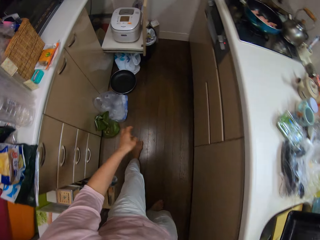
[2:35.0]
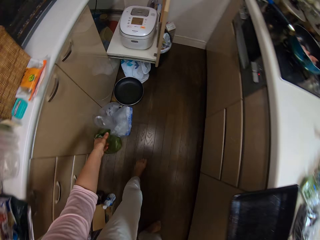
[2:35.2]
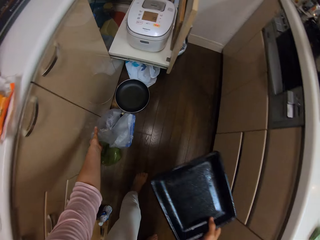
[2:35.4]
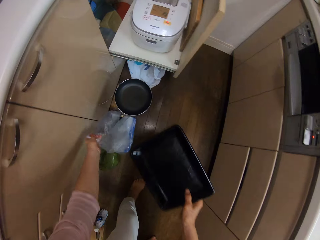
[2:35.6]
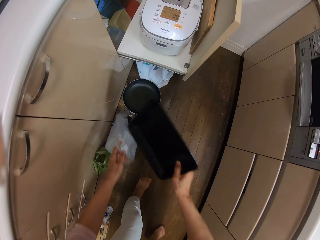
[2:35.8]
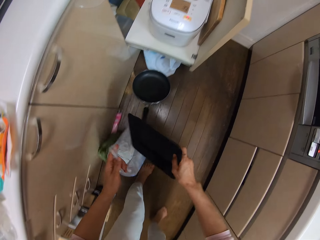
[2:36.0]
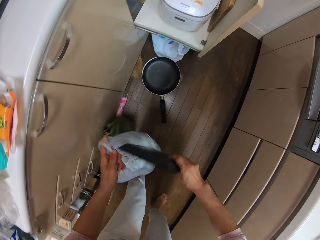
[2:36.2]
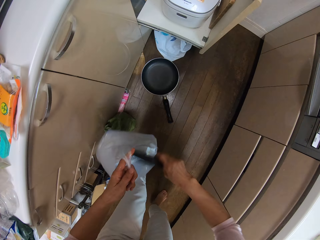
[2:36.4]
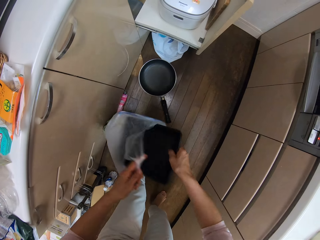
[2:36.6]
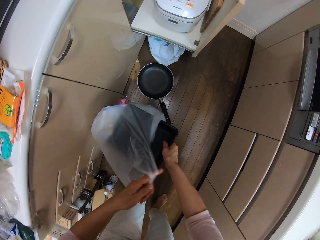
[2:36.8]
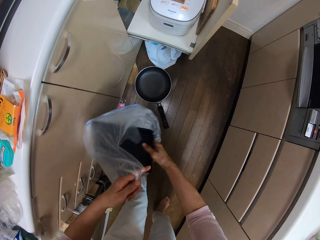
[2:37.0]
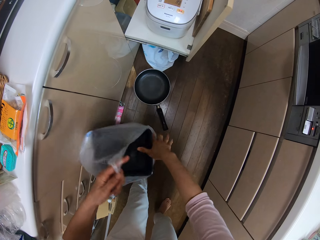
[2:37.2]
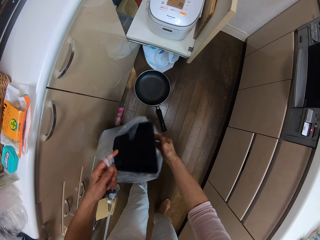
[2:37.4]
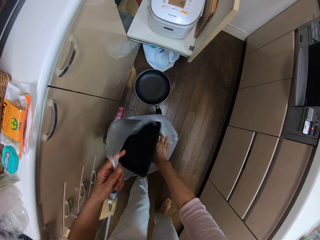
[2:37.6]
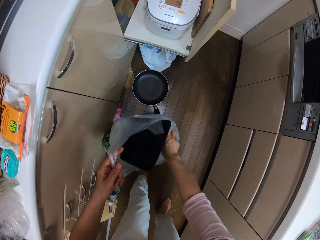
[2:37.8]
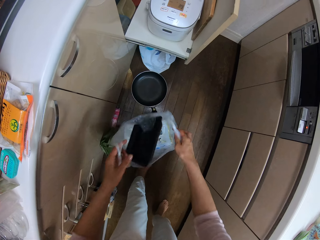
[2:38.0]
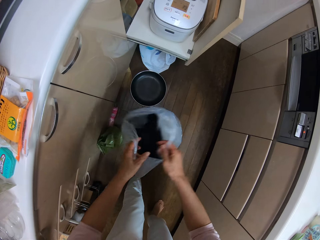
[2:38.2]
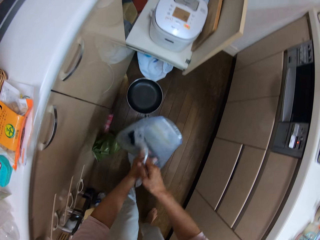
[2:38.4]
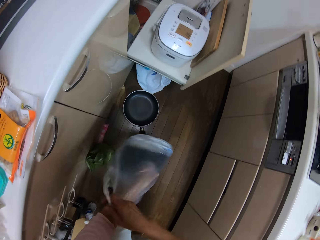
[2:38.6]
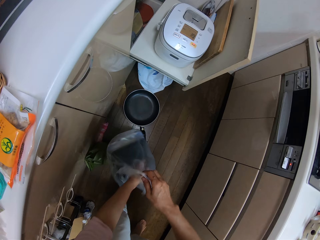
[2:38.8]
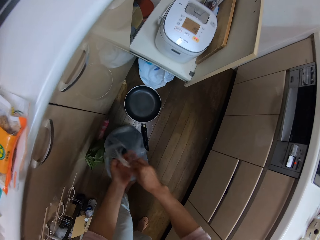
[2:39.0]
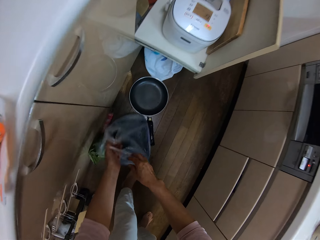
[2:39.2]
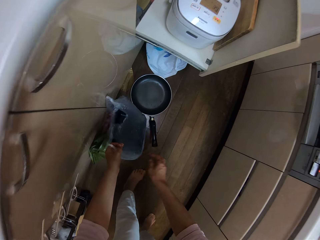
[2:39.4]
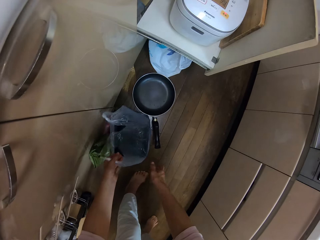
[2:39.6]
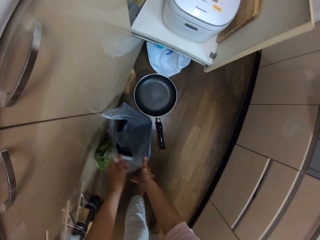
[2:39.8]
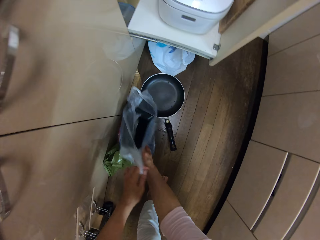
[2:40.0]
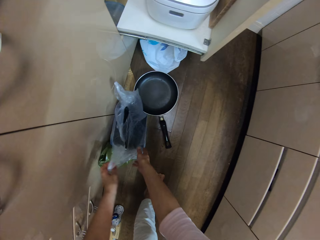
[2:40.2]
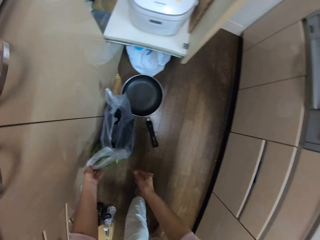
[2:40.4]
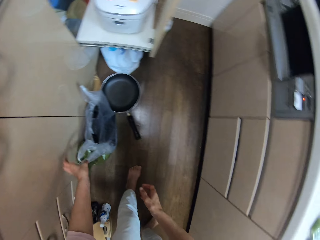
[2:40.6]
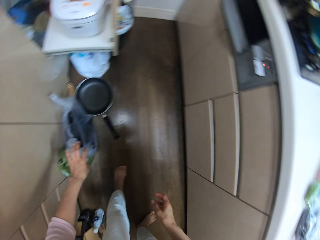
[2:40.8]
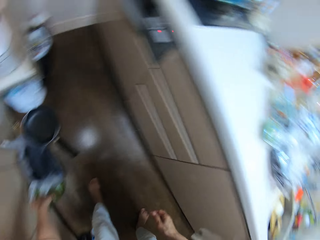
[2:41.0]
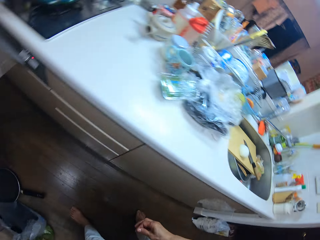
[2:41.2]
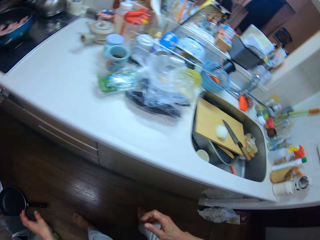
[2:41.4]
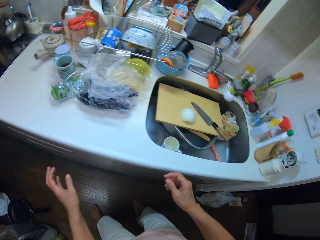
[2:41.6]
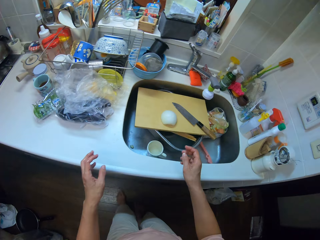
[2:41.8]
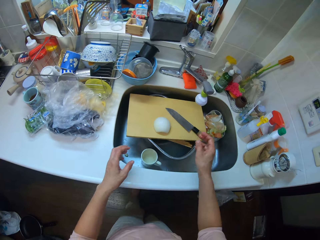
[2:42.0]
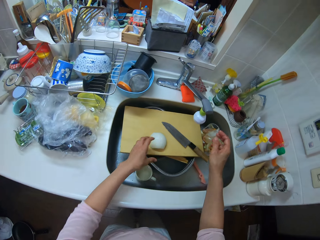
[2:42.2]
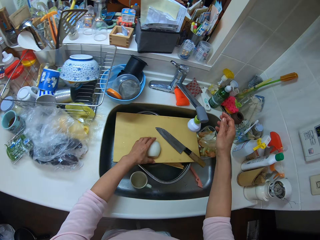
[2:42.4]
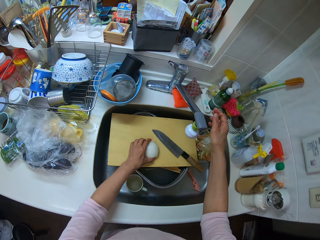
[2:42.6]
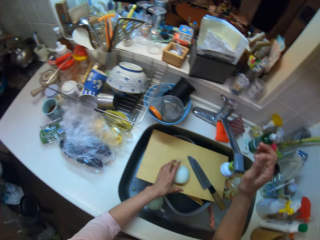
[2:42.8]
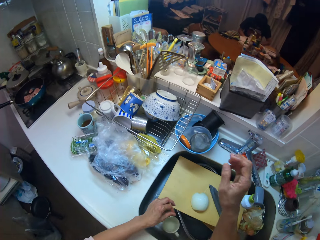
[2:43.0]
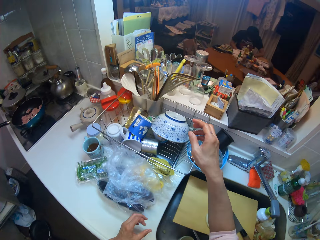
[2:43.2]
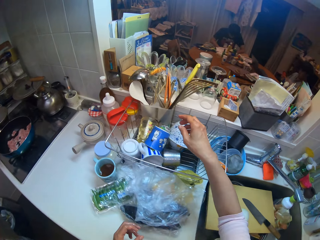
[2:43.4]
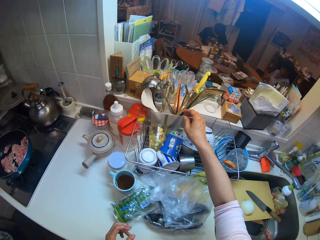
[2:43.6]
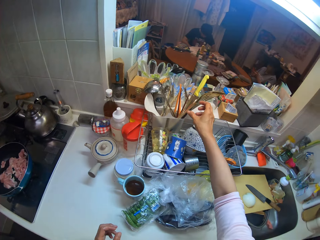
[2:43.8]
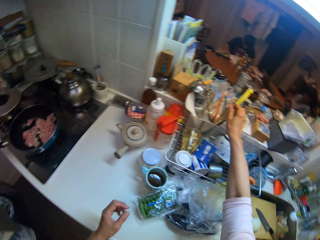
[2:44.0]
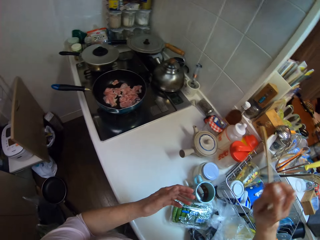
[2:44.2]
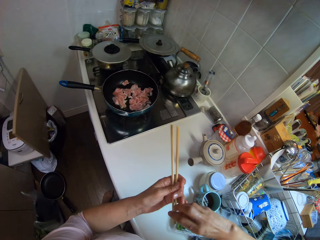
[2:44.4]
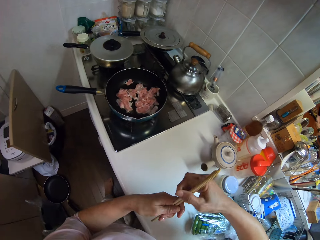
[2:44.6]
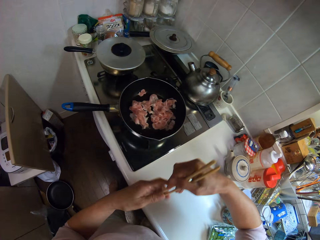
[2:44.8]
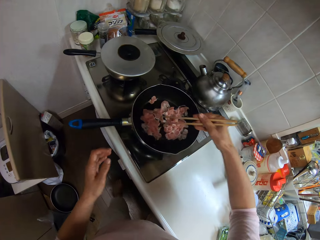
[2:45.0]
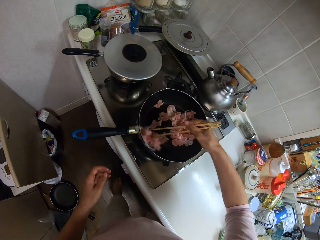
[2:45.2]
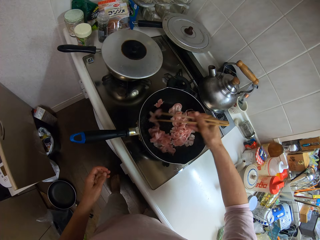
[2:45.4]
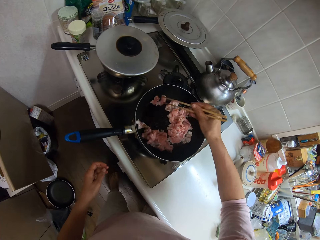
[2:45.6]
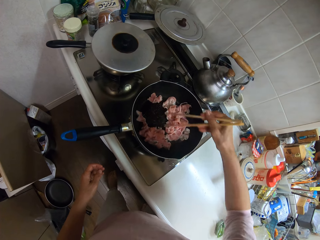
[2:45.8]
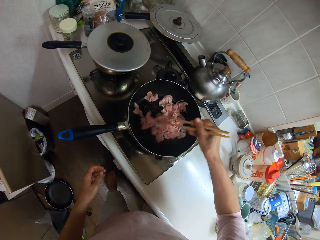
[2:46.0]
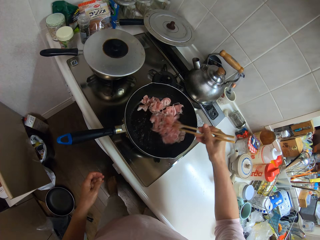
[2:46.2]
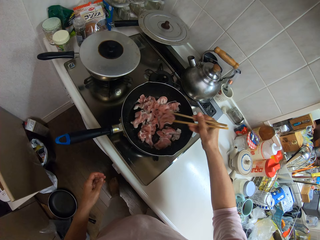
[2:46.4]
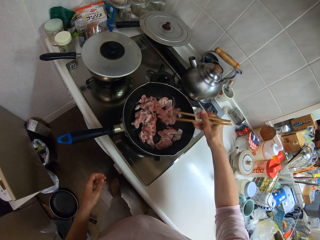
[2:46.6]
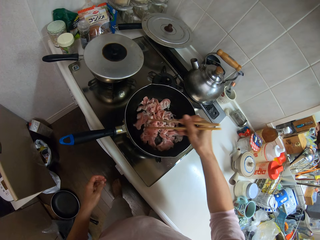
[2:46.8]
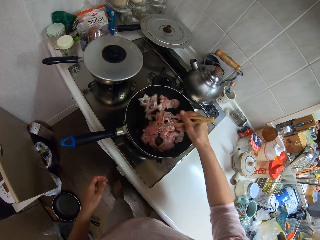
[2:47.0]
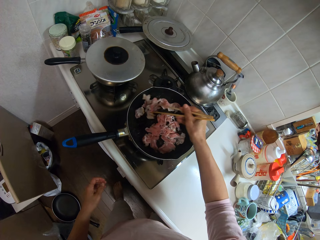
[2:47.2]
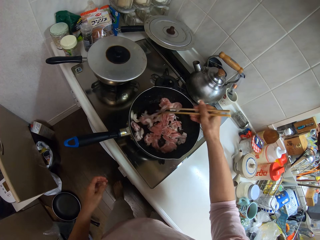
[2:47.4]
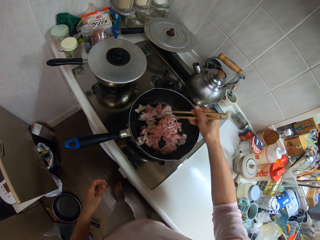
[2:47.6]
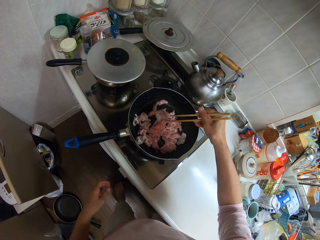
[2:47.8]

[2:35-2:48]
The camera wearer holds the trash bin with her left hand. She disposes of the tray into the trash bin. She moves the onion on the wooden plank. She picks up the chopsticks from the rack and adjusts the chopsticks in her hands. She stirs the meat in the pan with the chopsticks and cooks the meat with the chopsticks.

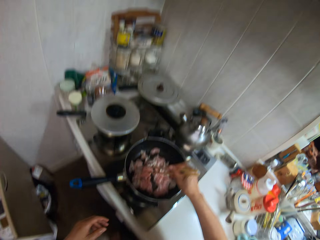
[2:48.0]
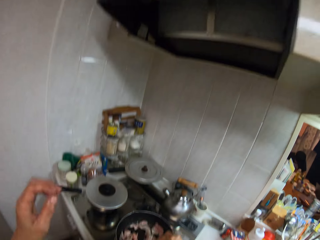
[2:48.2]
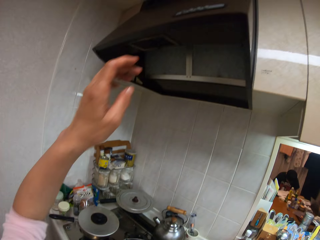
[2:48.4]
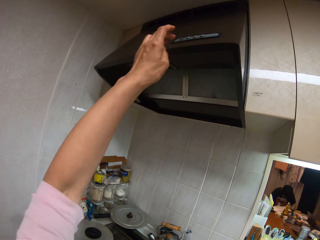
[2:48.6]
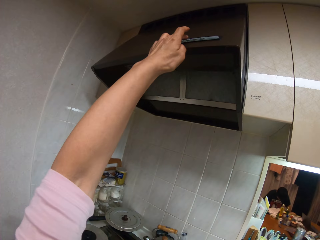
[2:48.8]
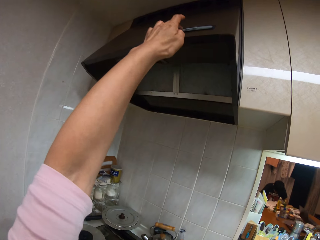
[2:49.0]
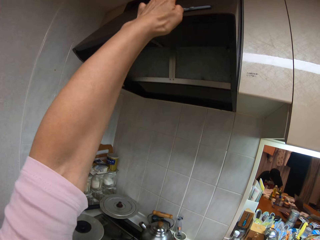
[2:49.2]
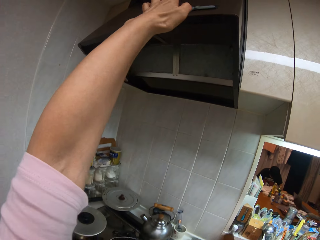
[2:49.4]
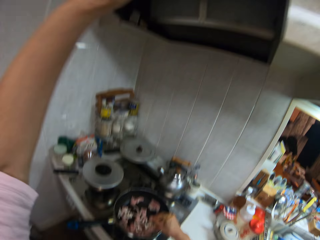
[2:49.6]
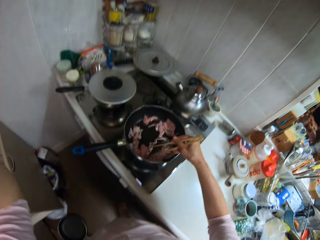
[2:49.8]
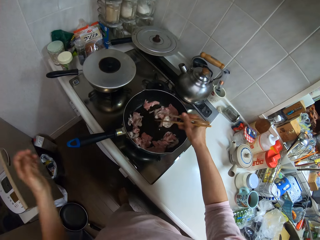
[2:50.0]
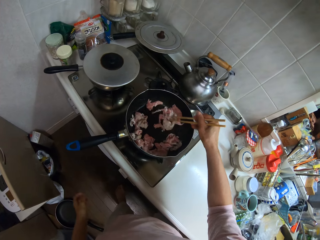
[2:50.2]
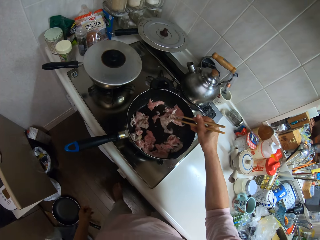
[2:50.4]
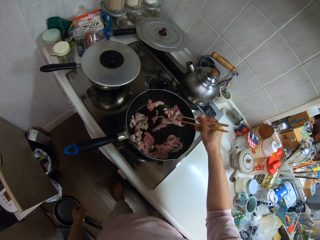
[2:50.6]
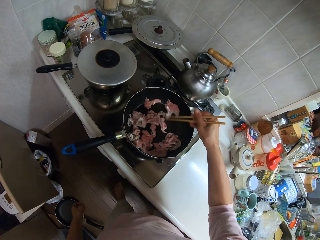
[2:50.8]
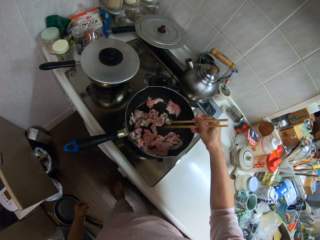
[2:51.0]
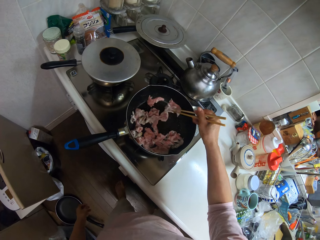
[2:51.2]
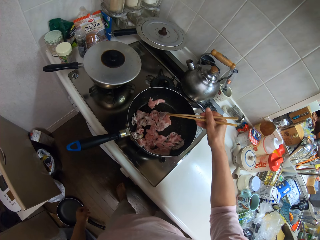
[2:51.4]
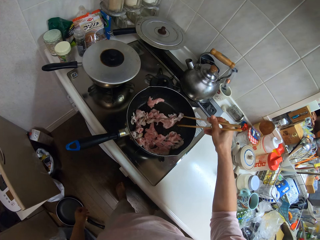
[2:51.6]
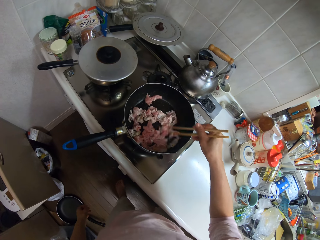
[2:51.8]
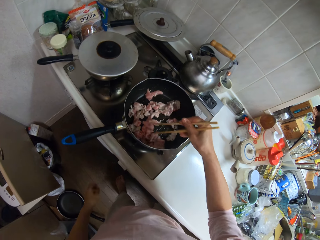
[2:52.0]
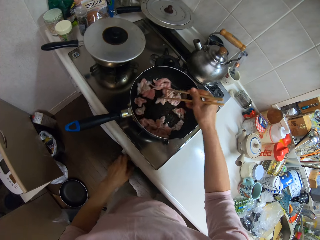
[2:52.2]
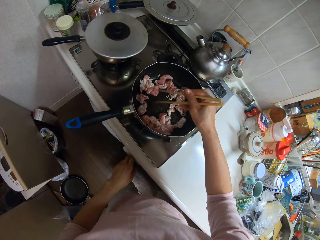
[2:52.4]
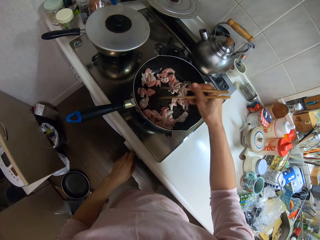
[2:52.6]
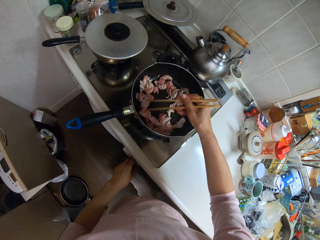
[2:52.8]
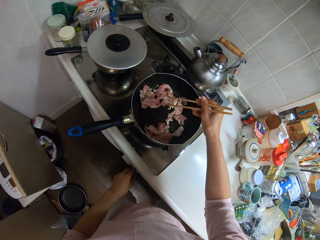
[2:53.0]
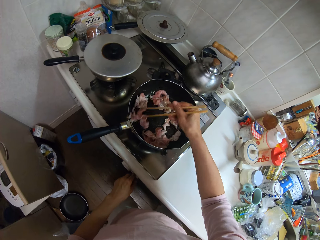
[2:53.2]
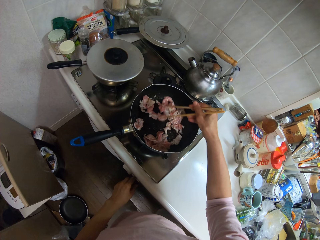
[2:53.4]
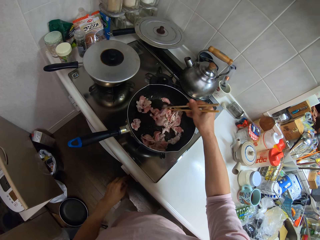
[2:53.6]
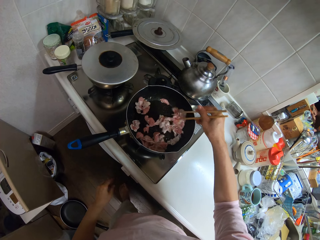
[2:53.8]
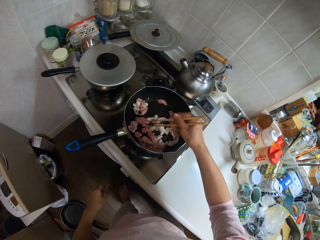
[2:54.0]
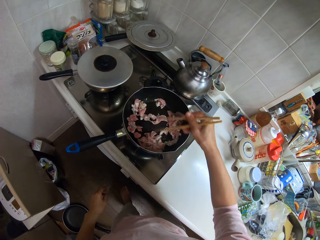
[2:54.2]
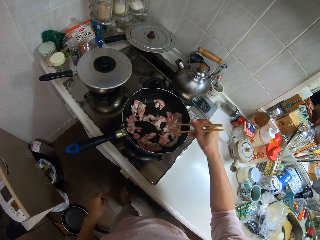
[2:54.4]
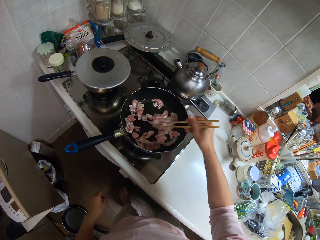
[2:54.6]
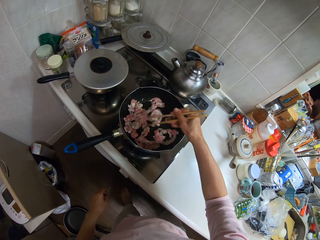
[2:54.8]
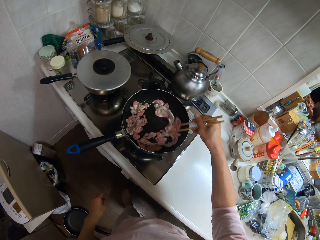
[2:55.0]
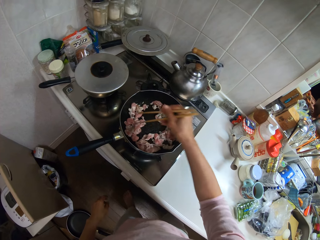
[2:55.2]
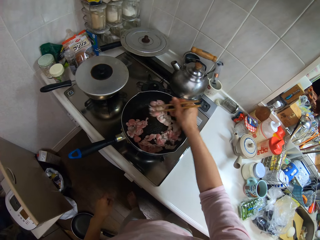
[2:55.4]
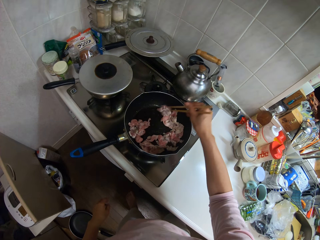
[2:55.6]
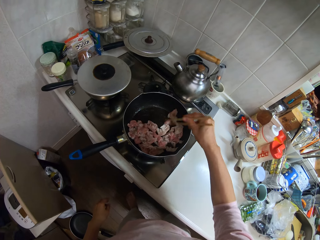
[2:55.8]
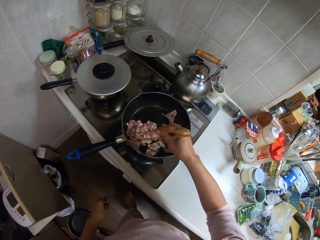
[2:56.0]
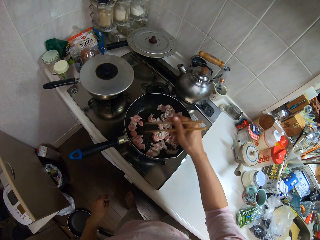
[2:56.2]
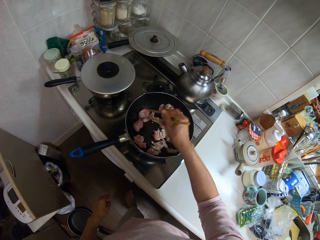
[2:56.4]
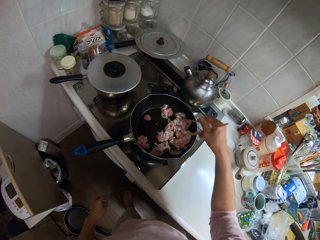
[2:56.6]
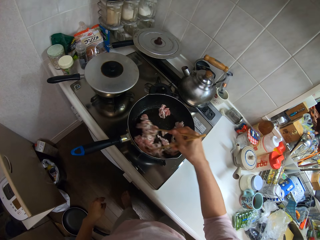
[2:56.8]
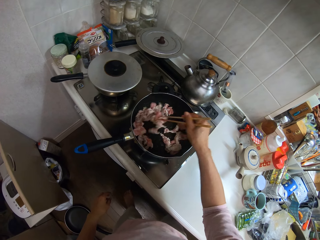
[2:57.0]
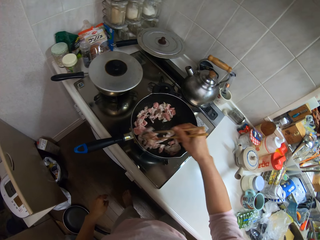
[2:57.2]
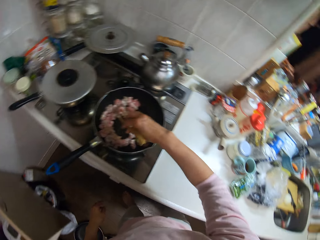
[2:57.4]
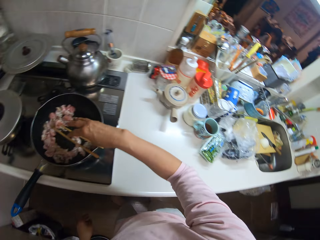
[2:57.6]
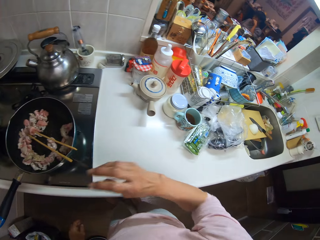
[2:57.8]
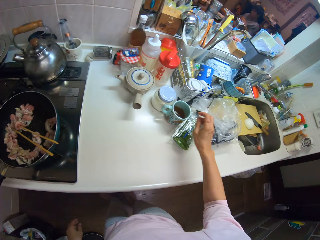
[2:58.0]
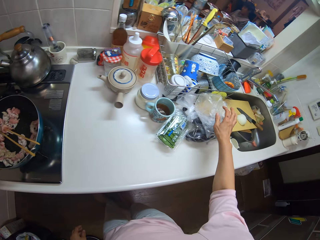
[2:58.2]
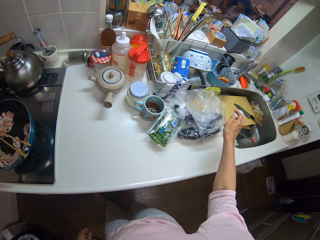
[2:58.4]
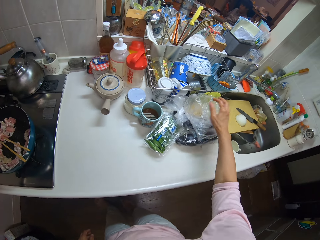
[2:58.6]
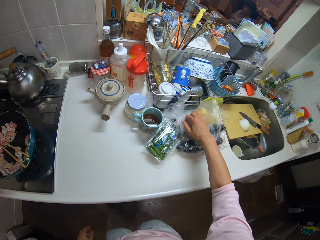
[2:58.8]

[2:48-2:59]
The camera wearer presses a button on the range hood. They cook the meat with the chopsticks. They adjust the knob on the cooker and stir the meat in the pan with the chopsticks. They adjust foodstuffs on the kitchen surface.
